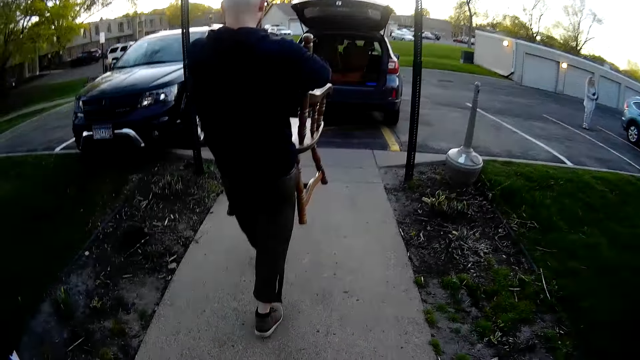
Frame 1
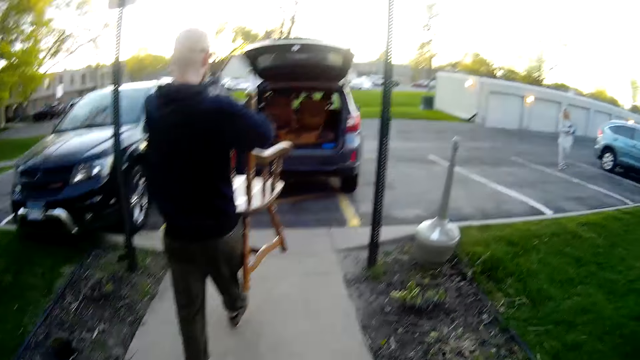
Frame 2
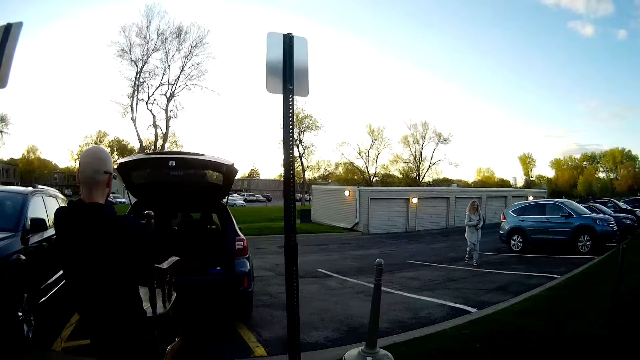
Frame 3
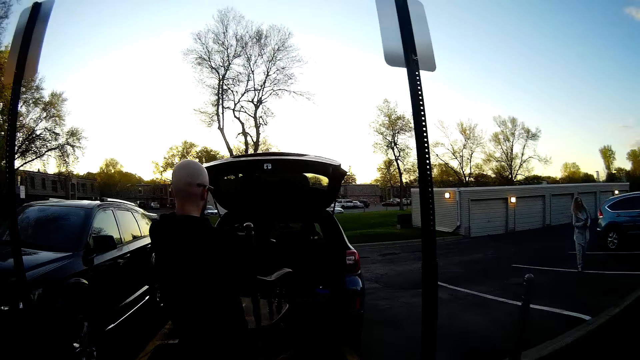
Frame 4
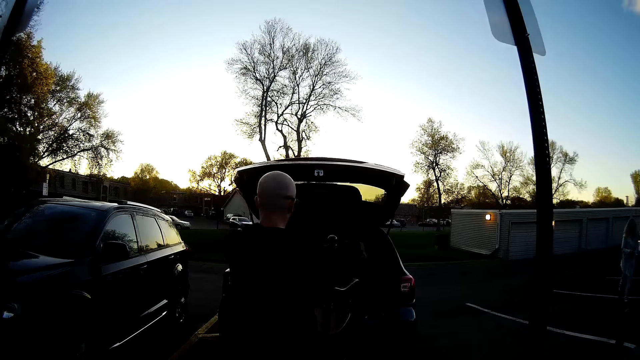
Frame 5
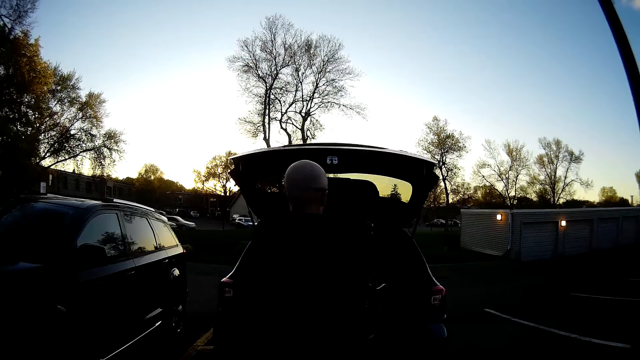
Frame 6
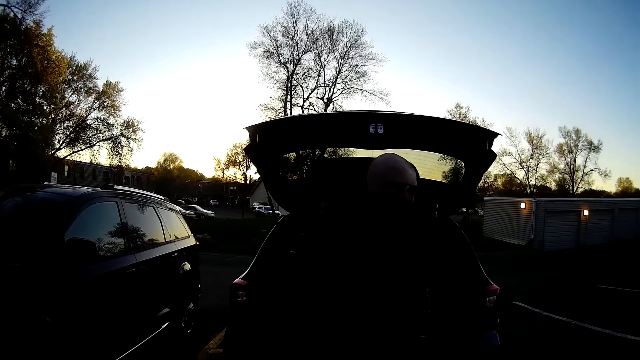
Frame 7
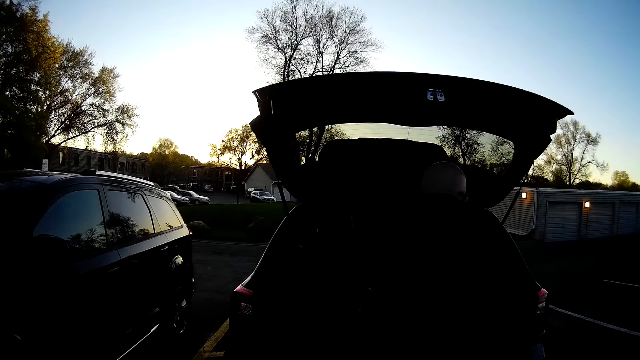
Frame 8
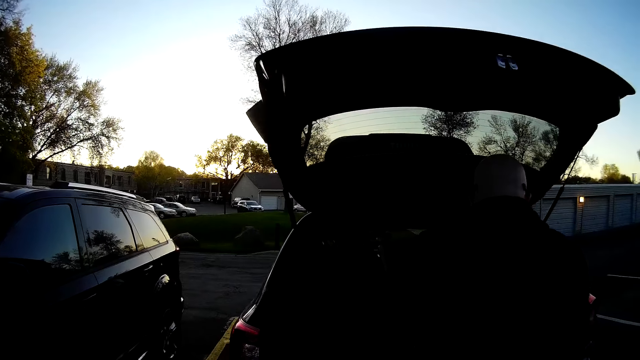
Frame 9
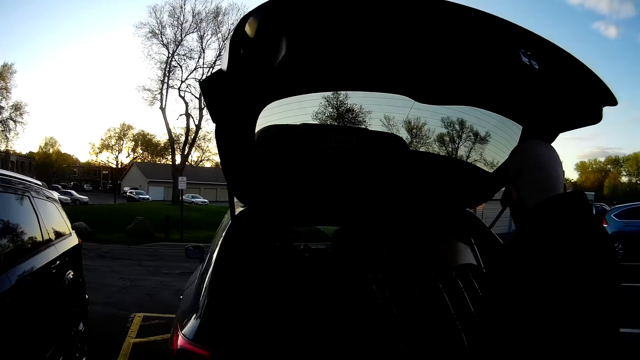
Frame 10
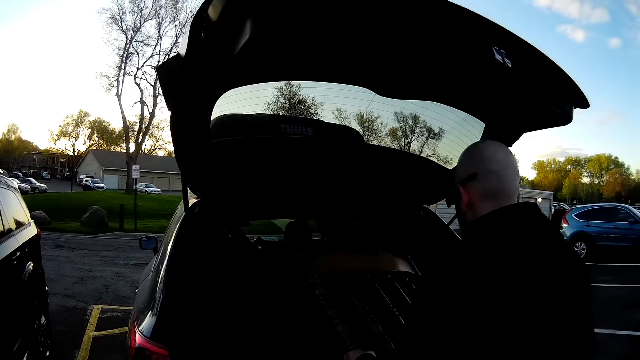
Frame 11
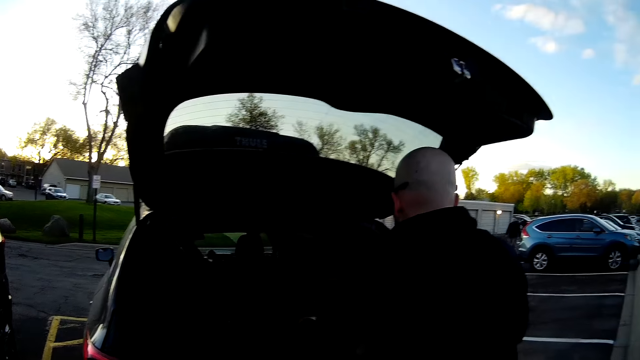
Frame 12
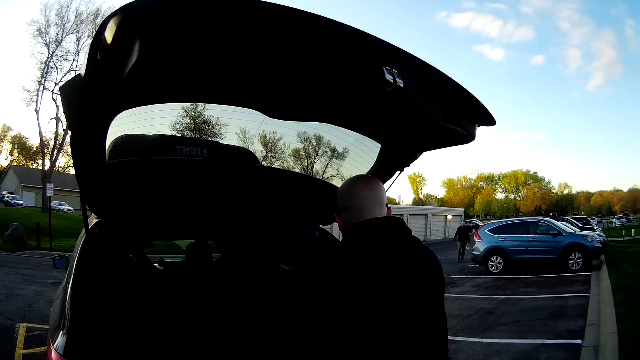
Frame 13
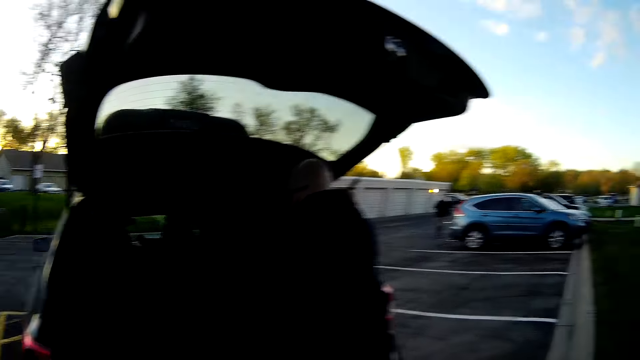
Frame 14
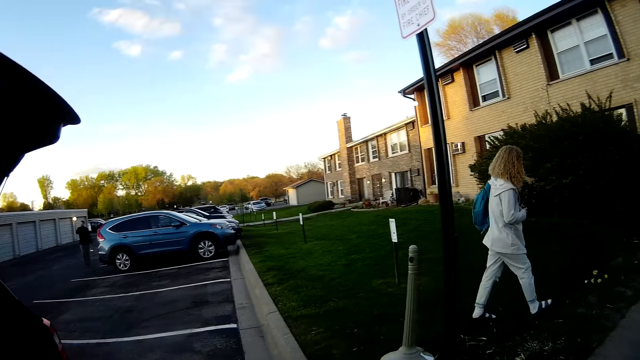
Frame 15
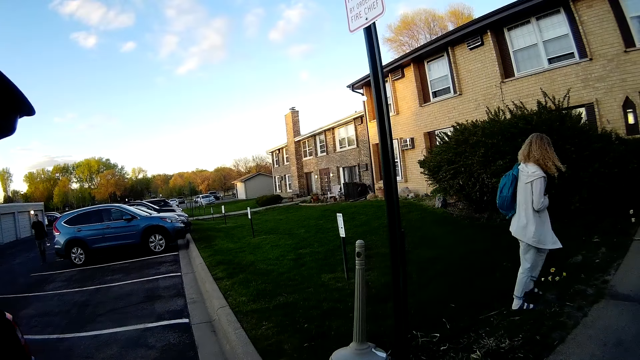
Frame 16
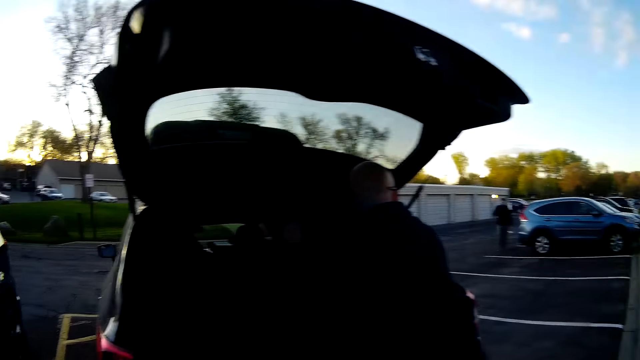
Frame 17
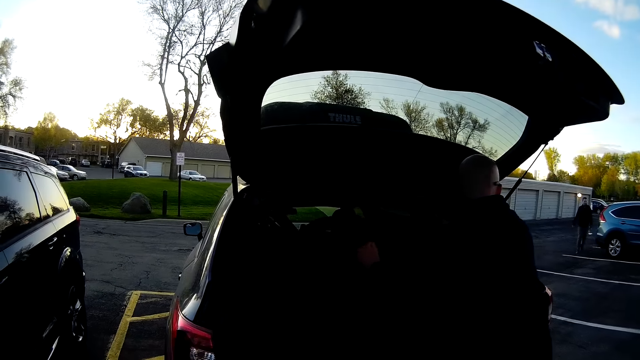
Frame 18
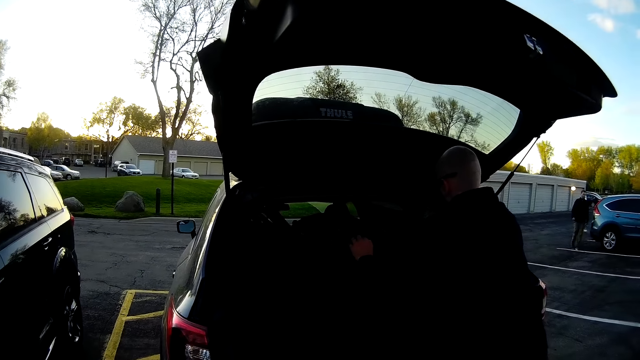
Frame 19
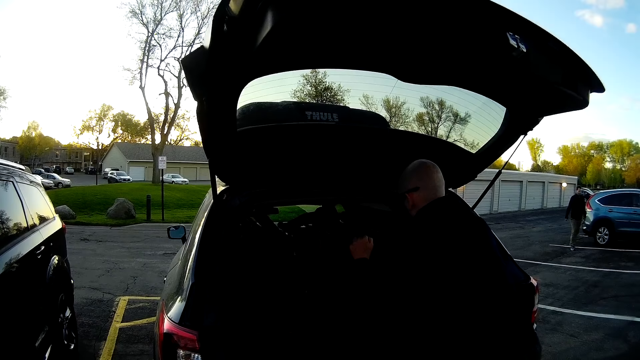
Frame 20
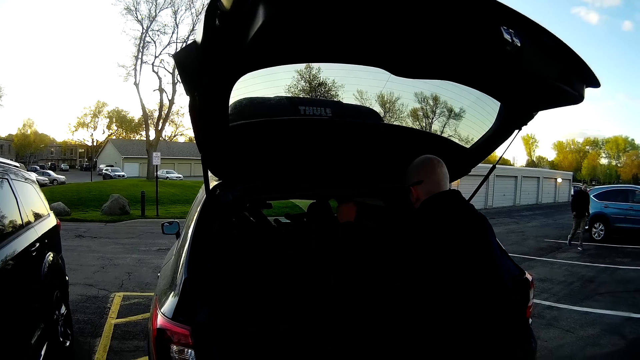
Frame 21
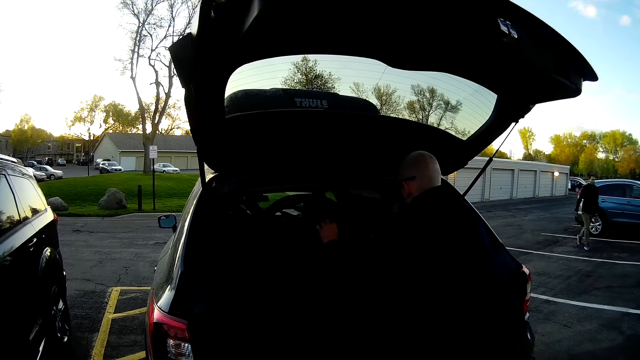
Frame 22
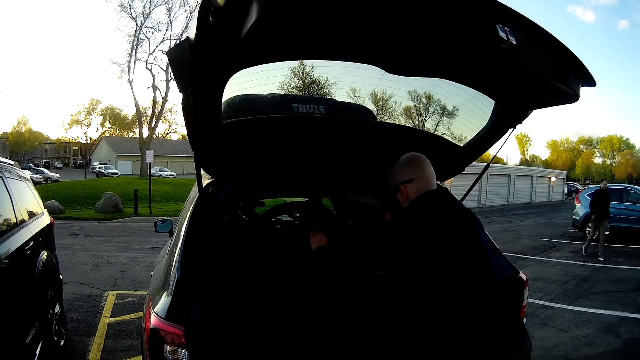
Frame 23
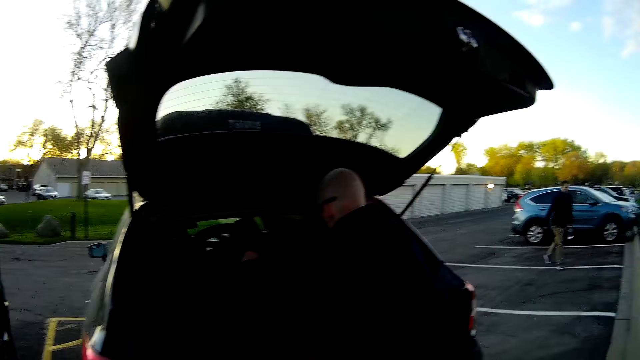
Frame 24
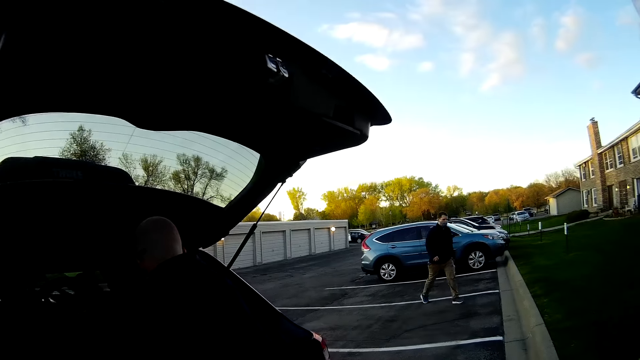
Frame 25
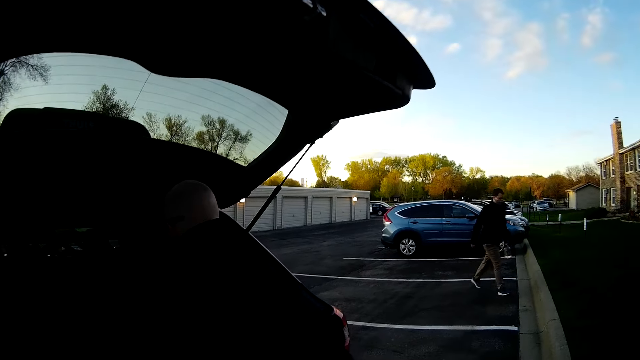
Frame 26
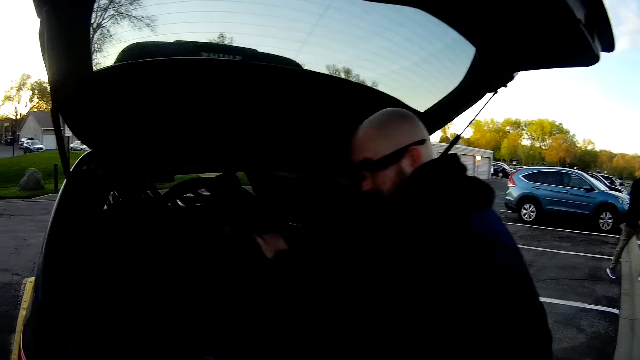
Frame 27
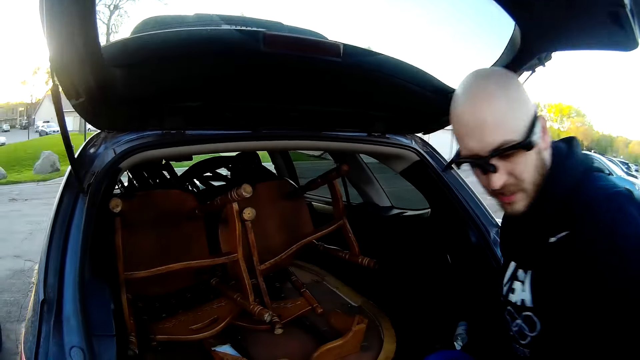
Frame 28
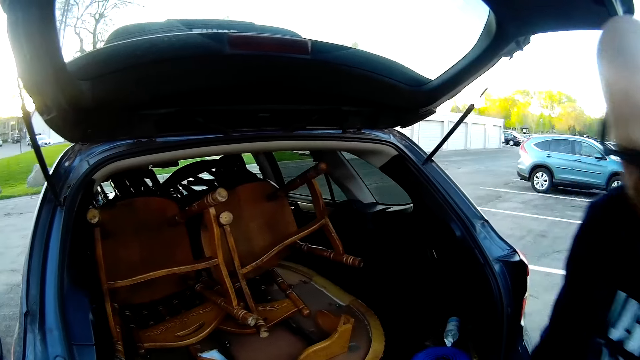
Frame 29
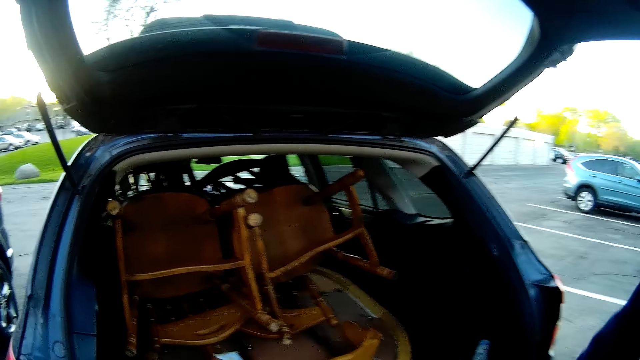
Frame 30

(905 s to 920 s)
A man puts a chair in the SUV with both hands. A woman walks on grass. Another man walks behind the car. The woman walks past the camera wearer and the first man. The first man puts the chair in the car. The other man walks towards the grass. A third man walks past the camera wearer and the first man.

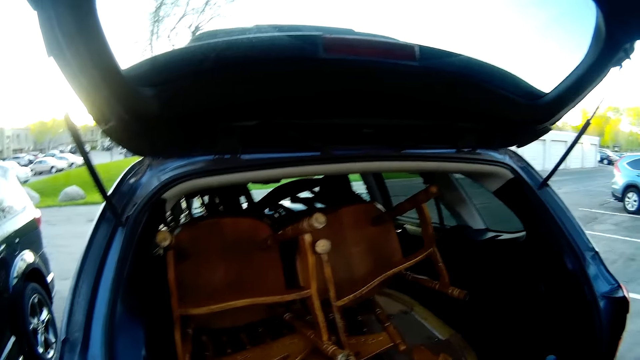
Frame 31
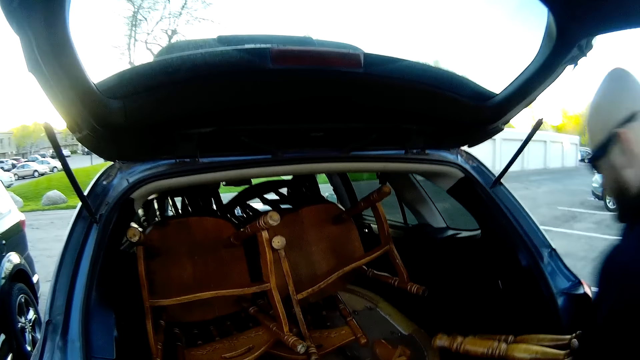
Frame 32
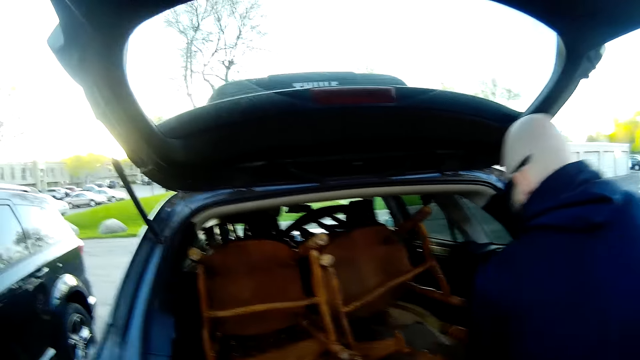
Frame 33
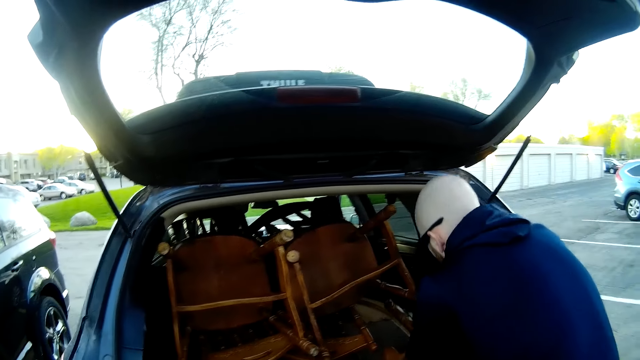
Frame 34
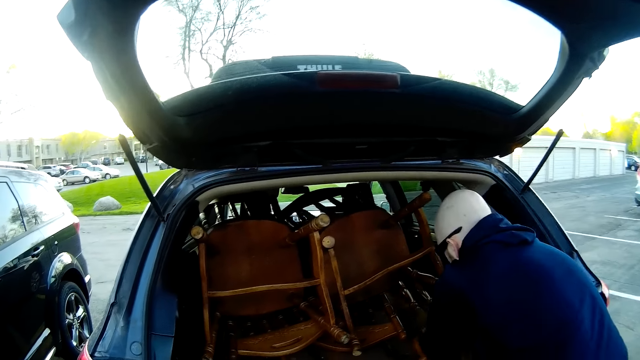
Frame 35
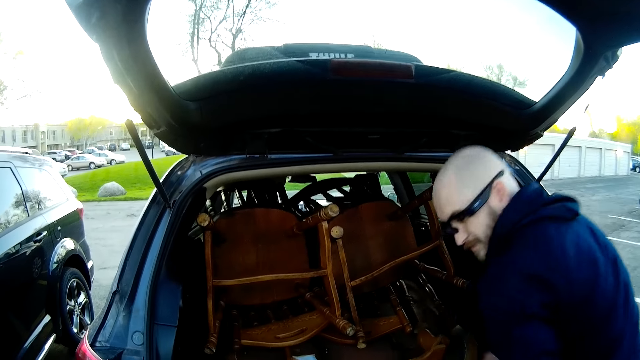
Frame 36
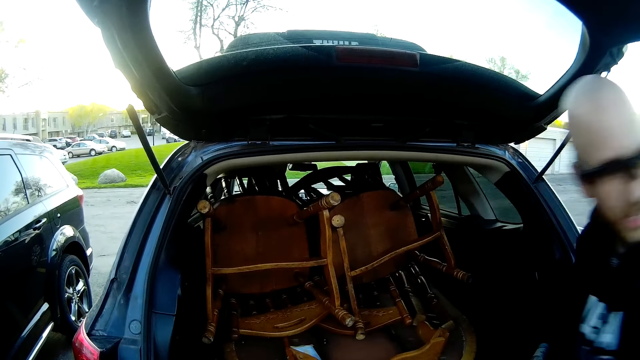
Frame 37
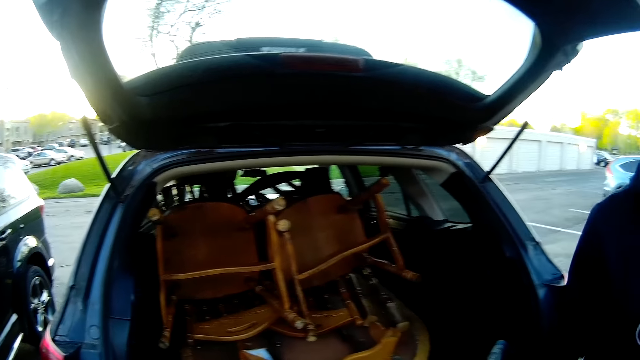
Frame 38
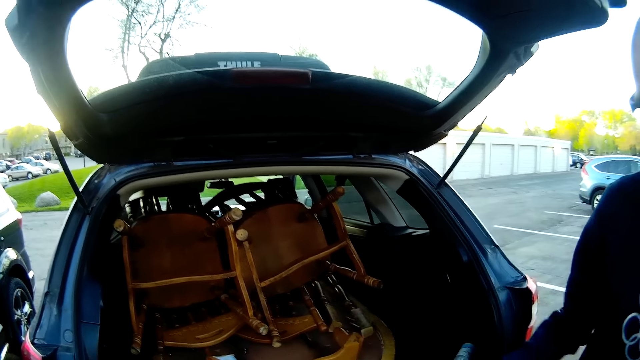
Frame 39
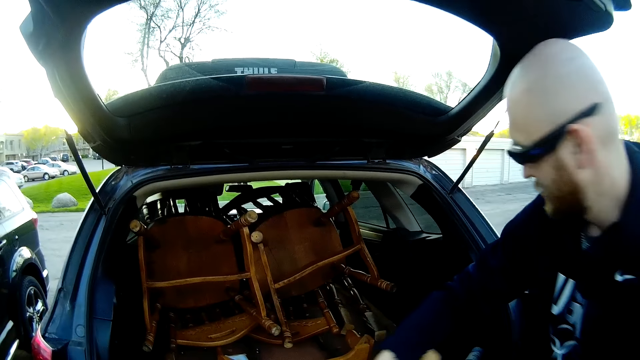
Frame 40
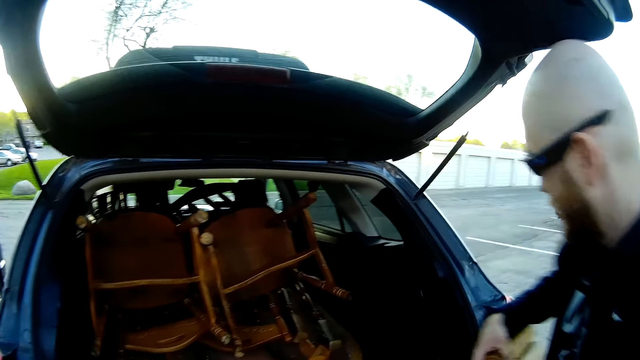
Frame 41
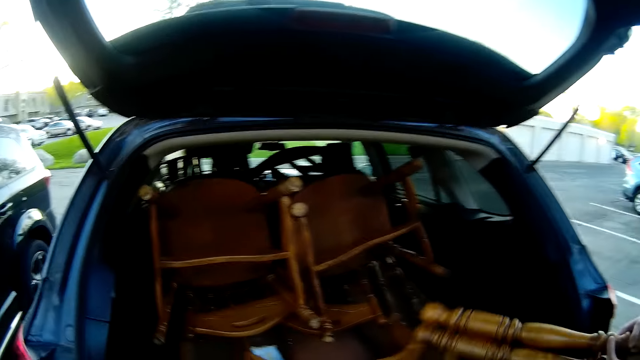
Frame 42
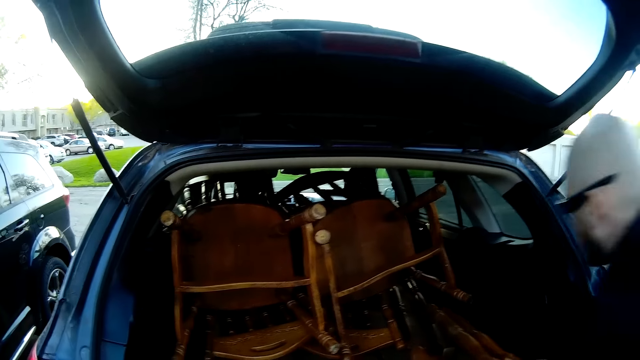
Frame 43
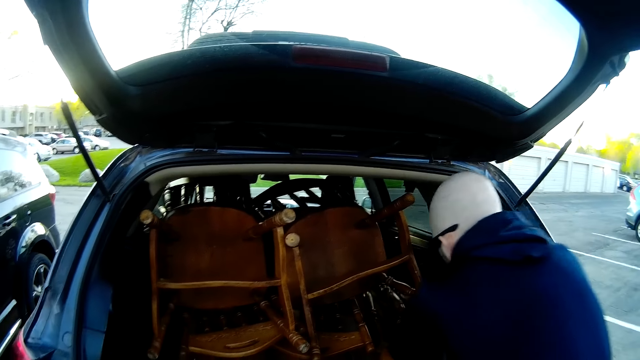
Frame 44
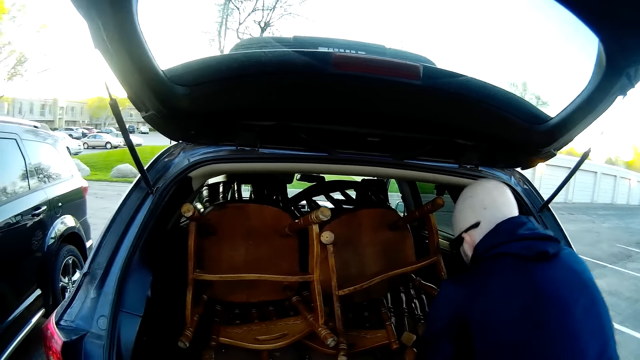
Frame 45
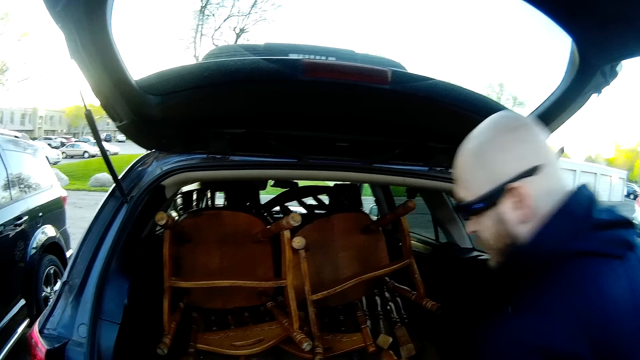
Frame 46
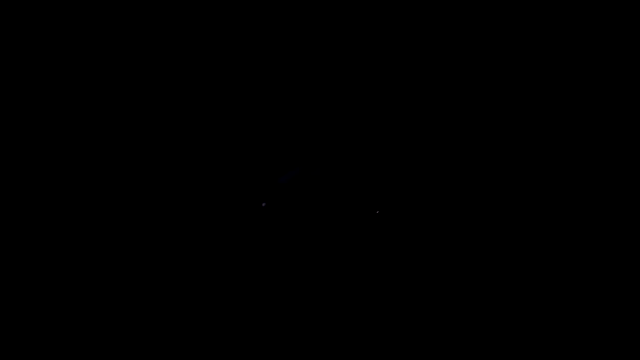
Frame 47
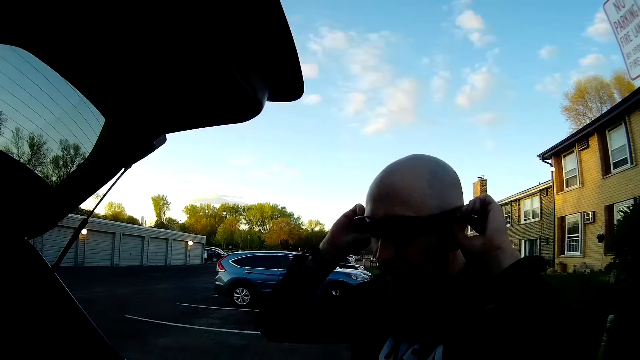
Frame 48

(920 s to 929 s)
A man puts the table's four legs into the SUV with both hands. The man picks two table legs from the floor with his right hand. The man puts the two table legs in the SUV with both hands.
